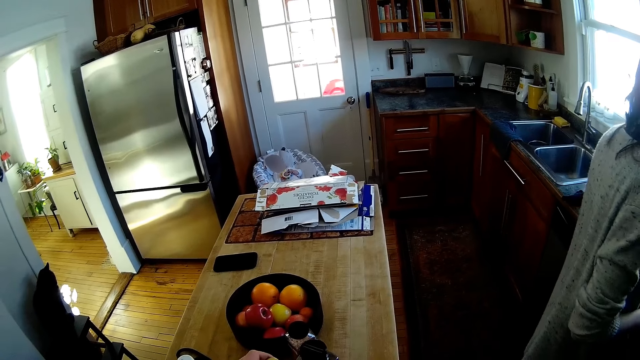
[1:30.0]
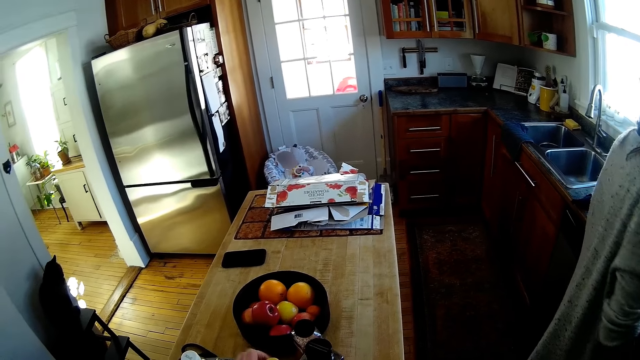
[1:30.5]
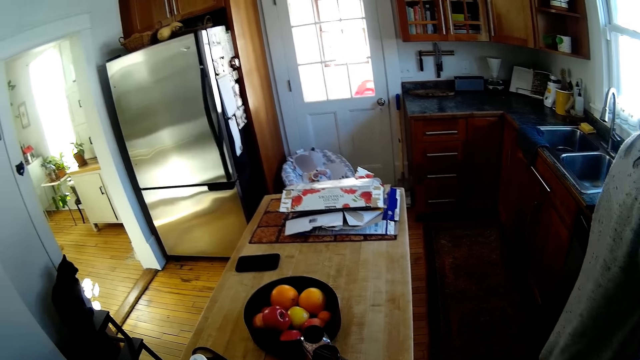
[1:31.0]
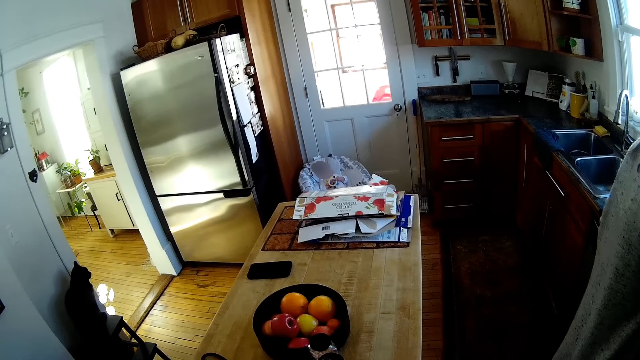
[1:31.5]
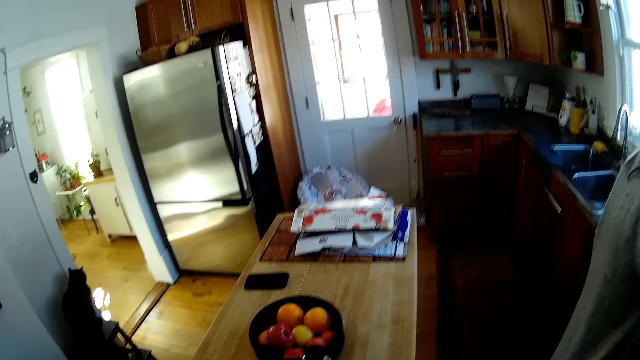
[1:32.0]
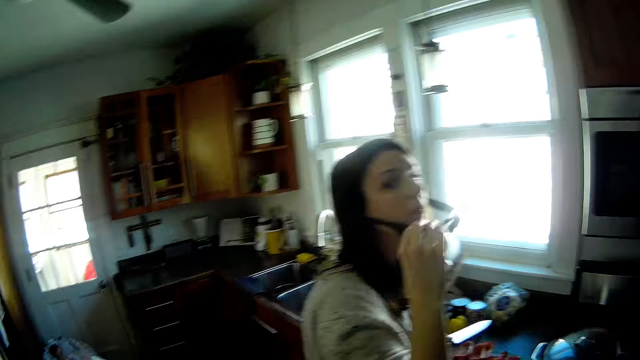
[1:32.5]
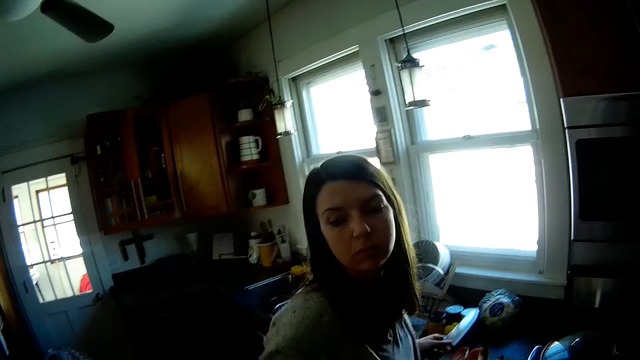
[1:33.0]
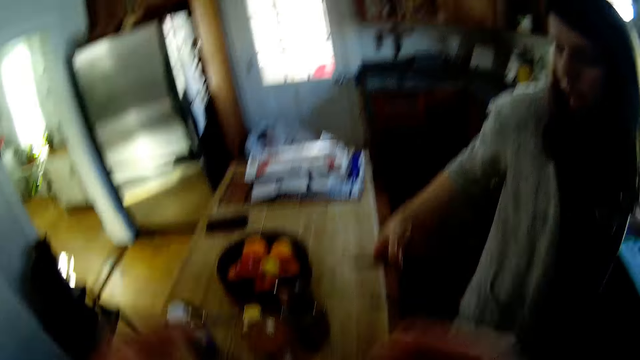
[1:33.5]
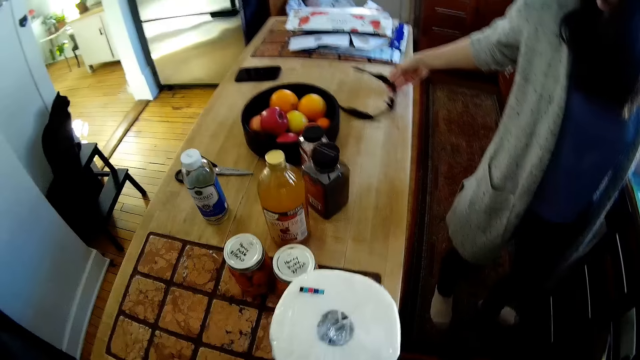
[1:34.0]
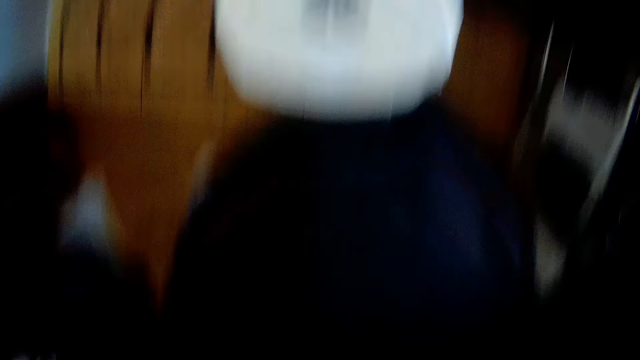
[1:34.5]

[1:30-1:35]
The camera wearer touches a bottle on a kitchen table with his left hand. A woman removes eye glasses. The woman holds the pair of glasses in her right hand and drops the pair of glasses on the kitchen table with her right hand.
